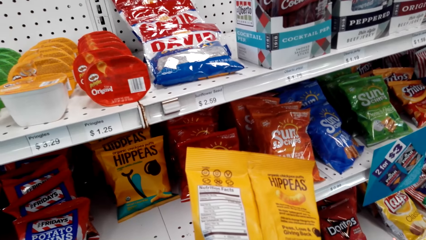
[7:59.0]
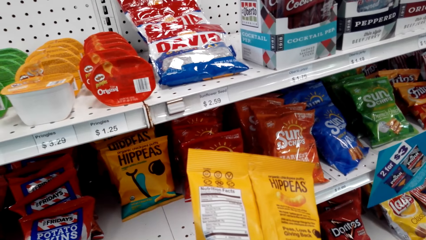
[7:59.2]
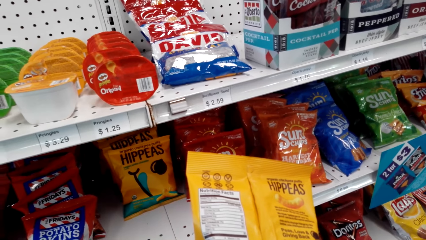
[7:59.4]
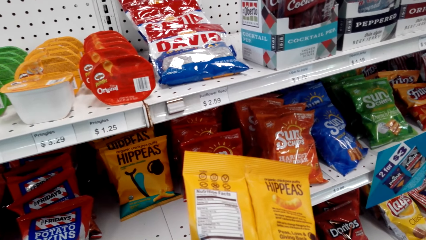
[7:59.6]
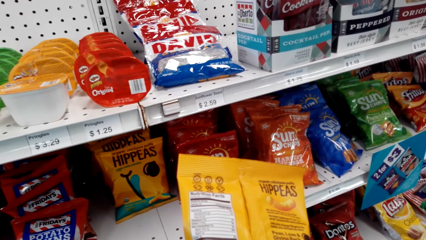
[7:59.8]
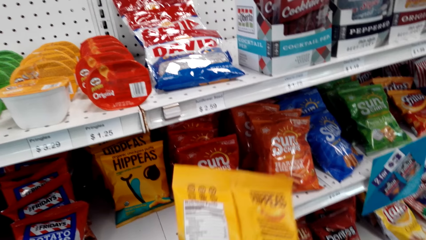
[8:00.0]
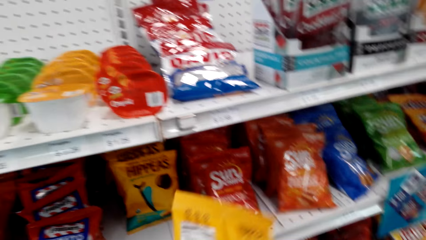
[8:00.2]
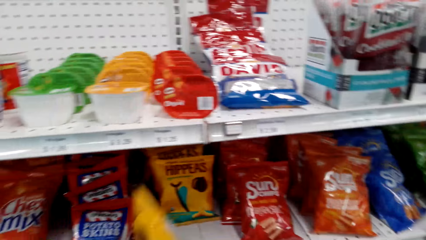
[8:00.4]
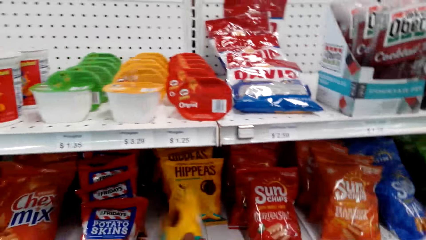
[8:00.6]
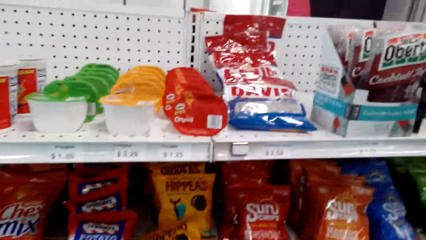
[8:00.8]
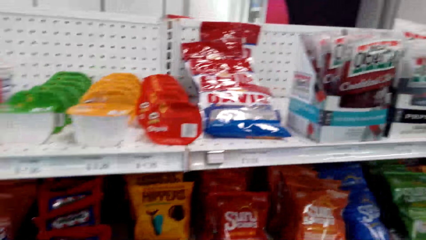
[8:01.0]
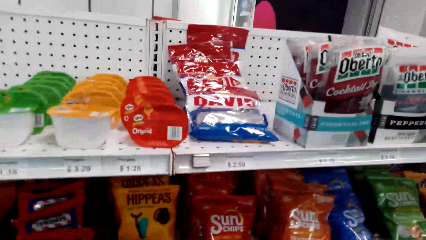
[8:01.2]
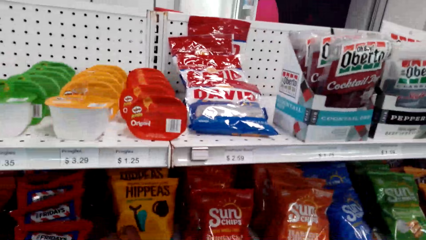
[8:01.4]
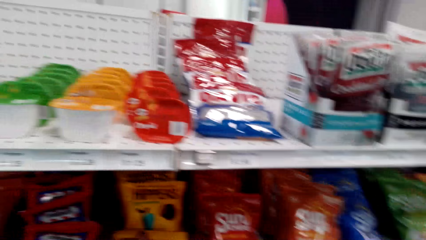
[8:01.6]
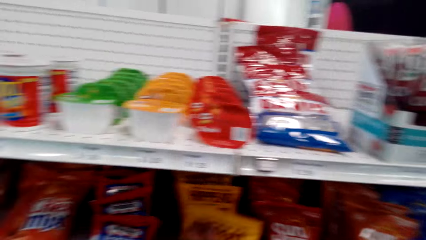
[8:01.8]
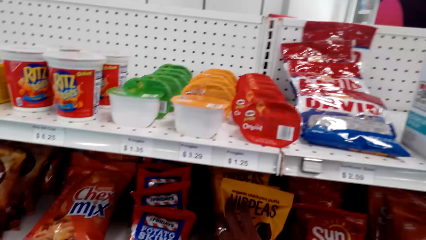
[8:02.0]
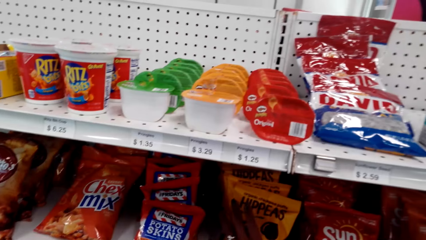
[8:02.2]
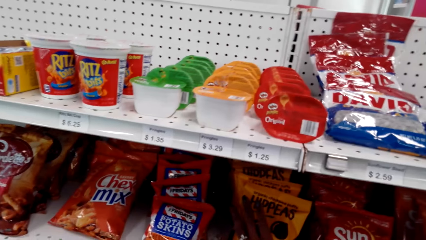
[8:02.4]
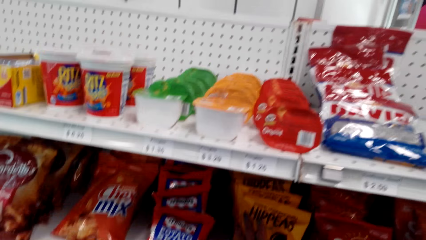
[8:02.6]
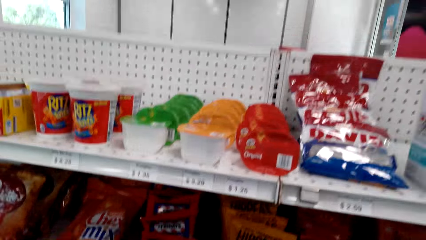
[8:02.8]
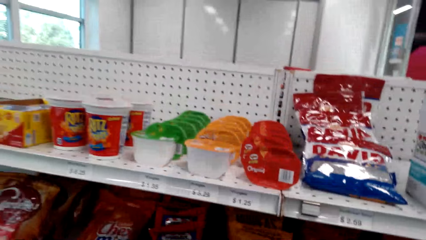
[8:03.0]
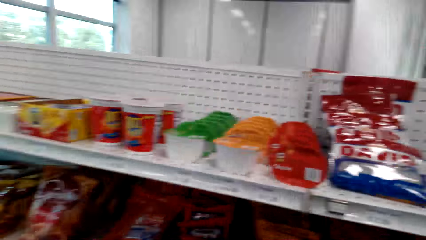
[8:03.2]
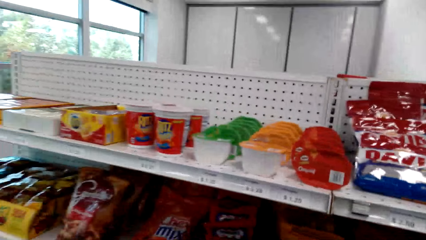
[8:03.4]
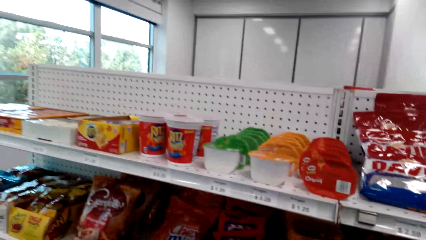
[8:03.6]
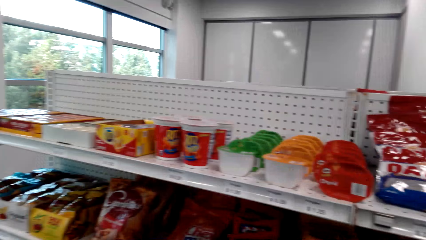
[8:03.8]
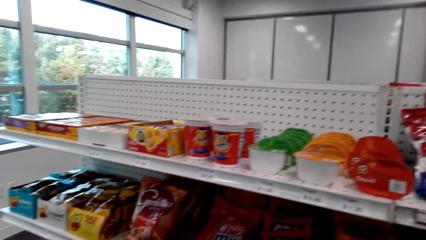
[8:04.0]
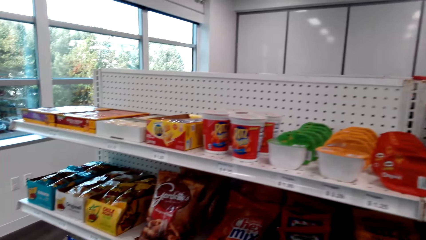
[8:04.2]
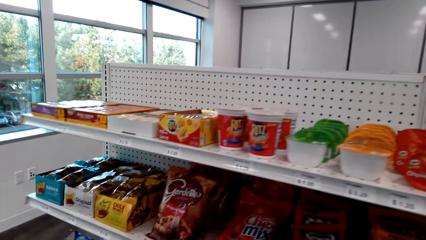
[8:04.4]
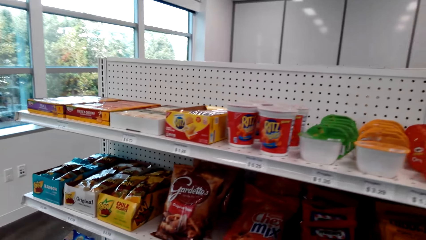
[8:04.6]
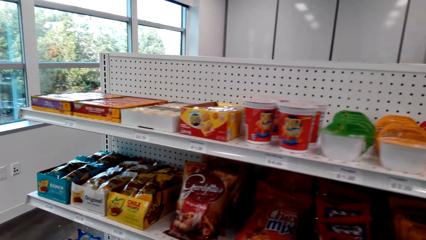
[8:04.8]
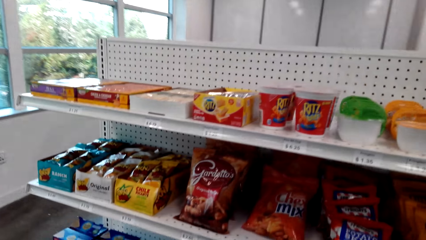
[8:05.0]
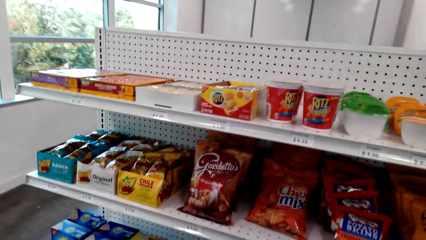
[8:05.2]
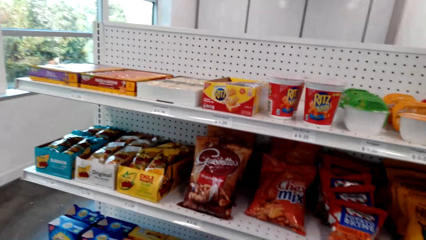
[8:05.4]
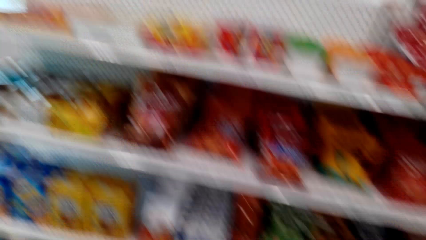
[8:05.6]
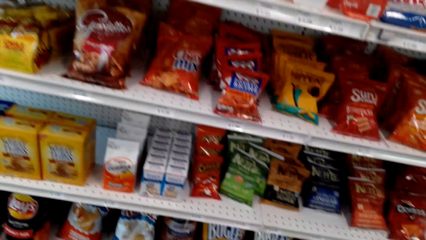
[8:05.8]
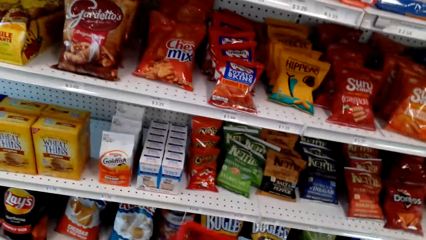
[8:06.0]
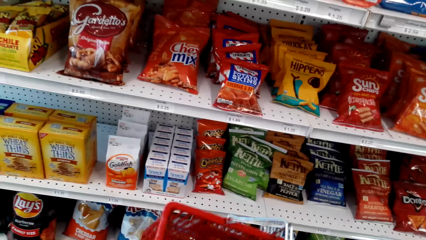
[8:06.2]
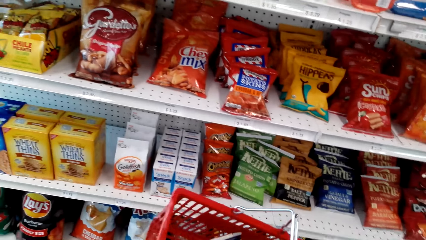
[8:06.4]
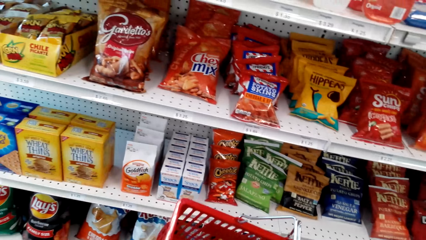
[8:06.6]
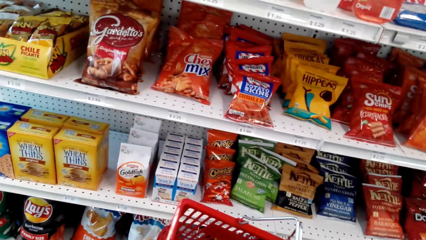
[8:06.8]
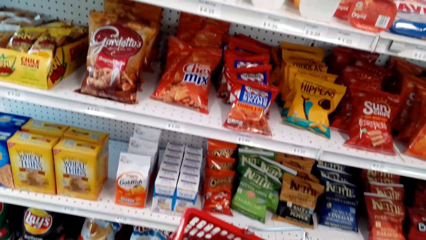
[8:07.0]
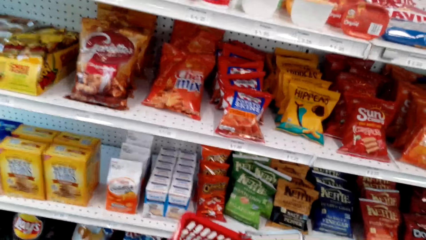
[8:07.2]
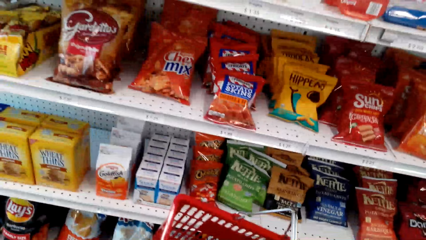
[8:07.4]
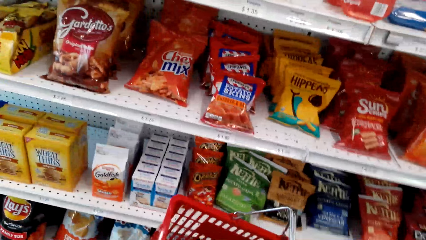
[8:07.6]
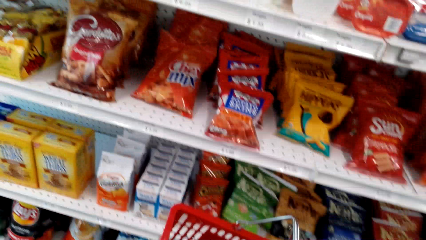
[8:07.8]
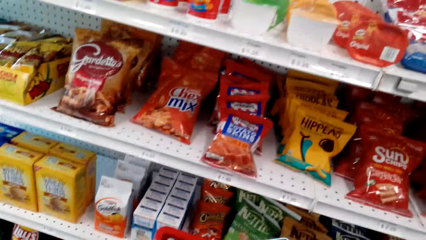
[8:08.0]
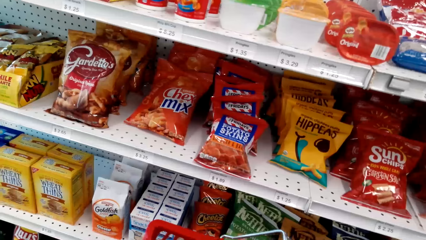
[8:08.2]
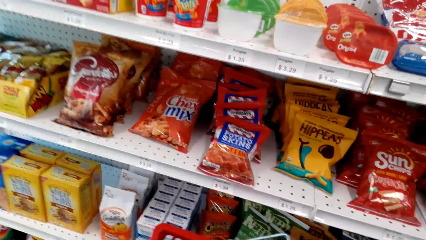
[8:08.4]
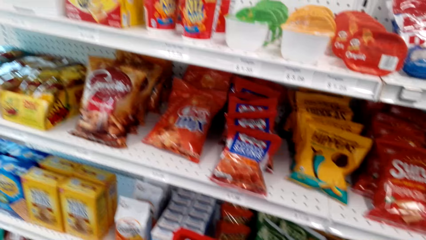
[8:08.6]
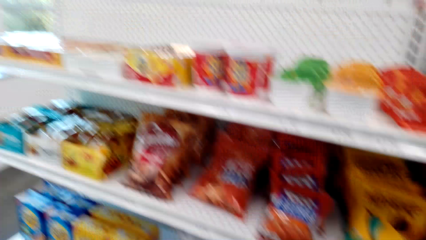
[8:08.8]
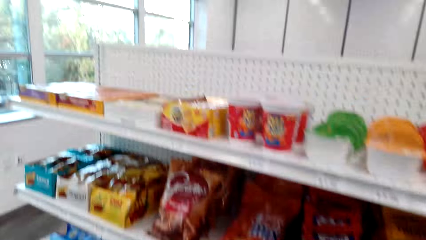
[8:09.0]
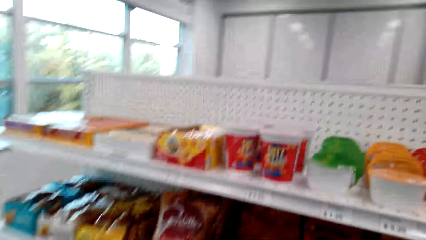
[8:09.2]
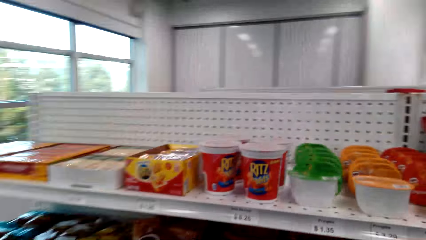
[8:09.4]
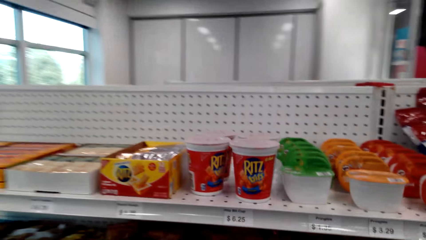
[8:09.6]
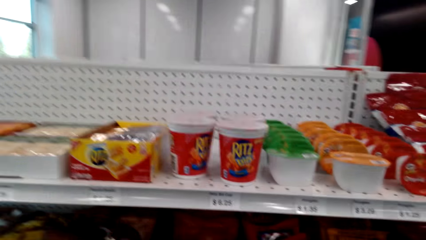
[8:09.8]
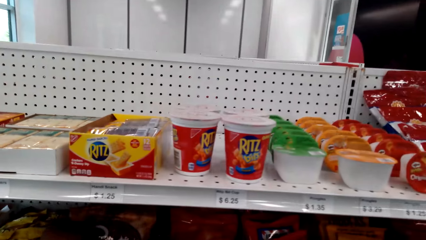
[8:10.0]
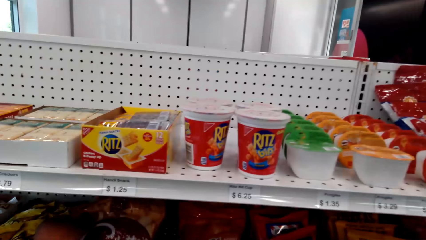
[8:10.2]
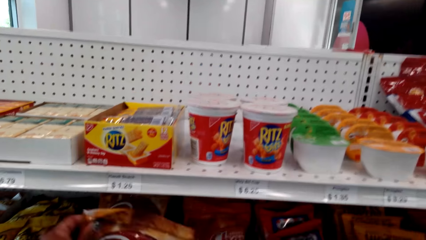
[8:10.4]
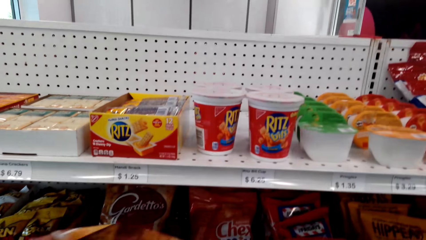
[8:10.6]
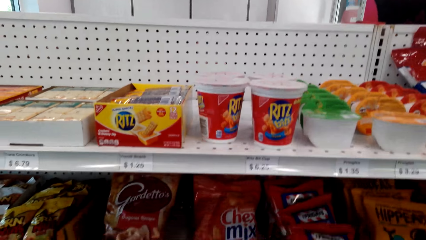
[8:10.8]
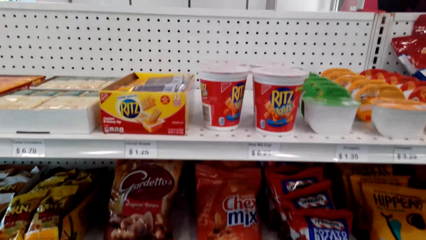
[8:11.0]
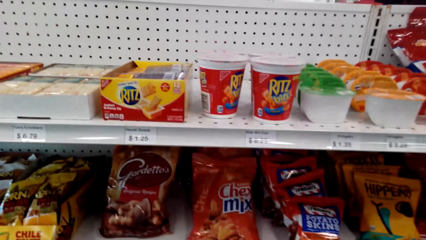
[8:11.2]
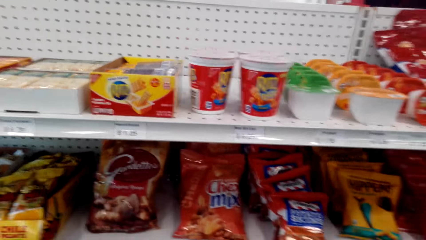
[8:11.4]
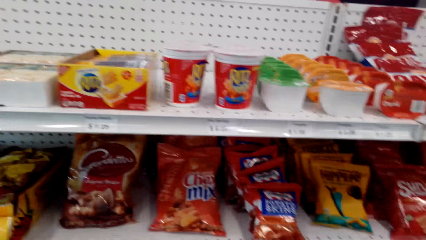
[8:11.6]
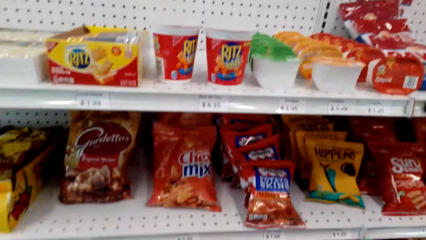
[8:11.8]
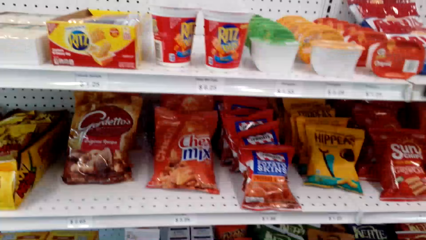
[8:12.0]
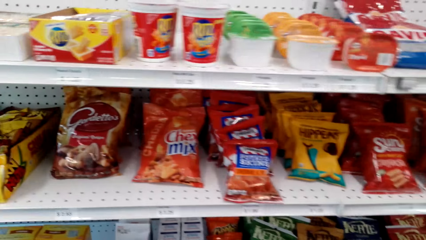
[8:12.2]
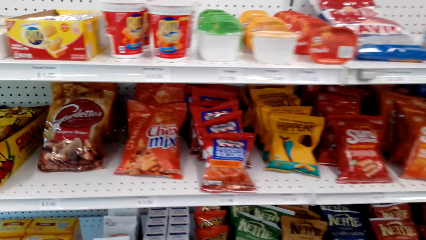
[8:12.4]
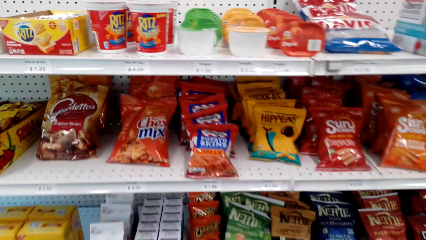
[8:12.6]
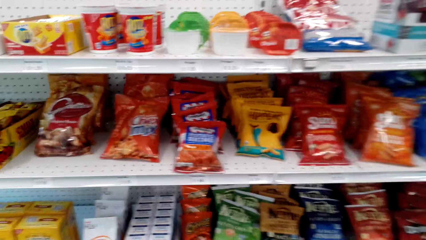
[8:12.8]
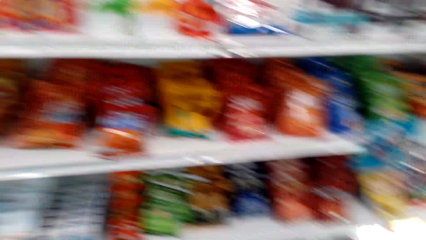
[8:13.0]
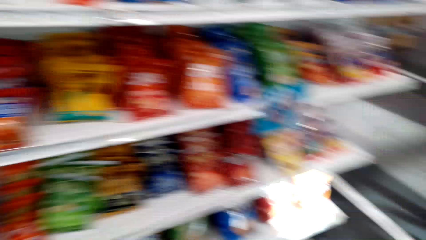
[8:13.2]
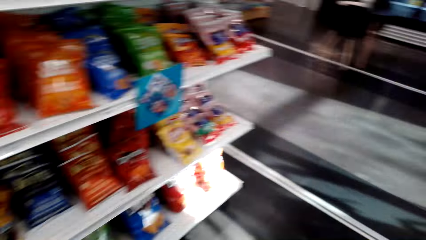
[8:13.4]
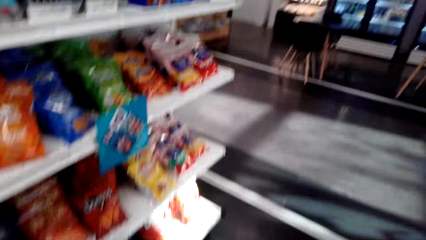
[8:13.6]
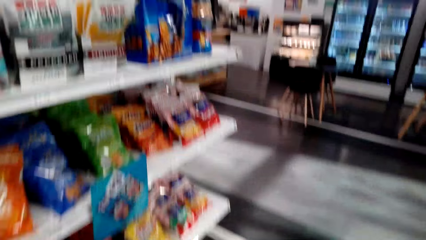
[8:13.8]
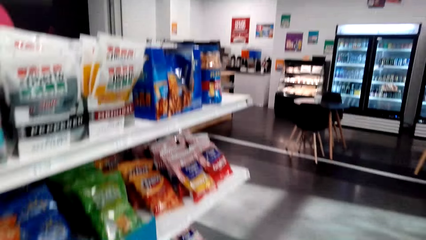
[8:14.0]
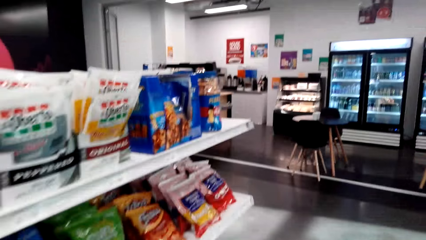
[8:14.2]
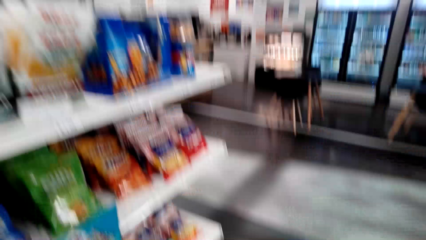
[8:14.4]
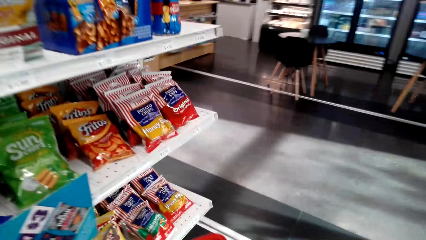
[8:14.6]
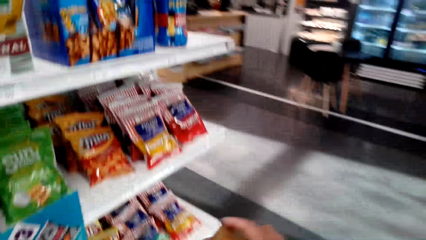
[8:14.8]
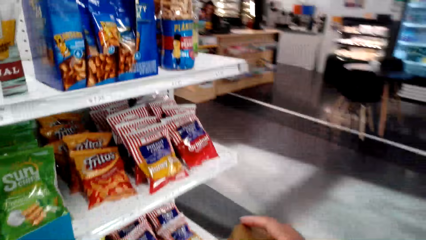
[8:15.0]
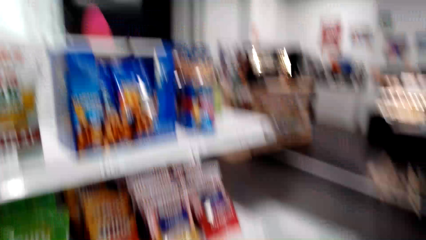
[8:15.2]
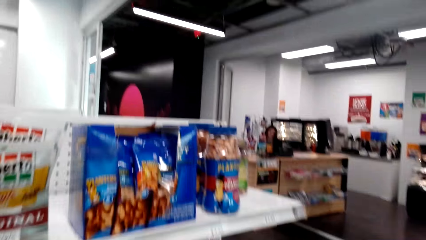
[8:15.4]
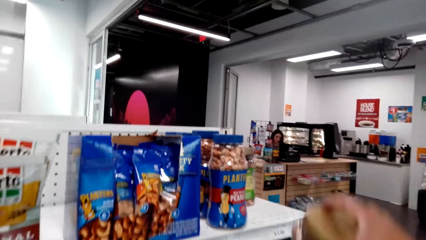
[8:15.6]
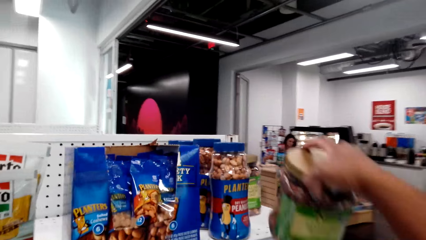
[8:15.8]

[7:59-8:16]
The camera wearer returns the Hippeas on the shelf. They look around. They walk around the supermarket. They pick the Gardettos. They walk around the supermarket. A lady sits at the cashier.
